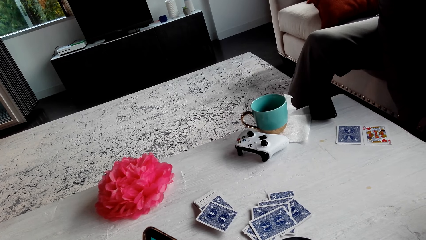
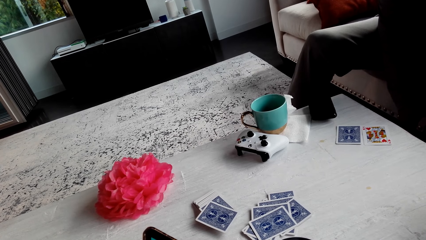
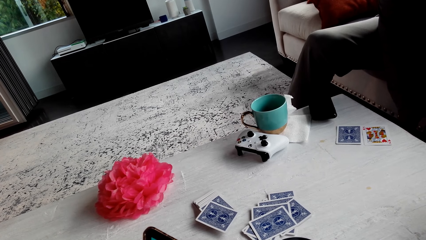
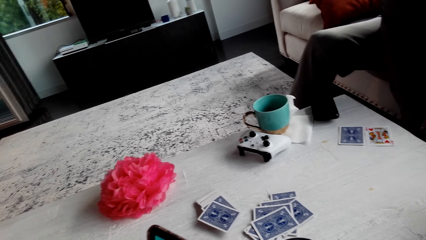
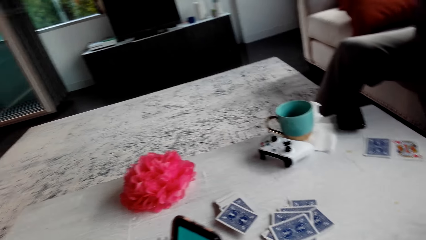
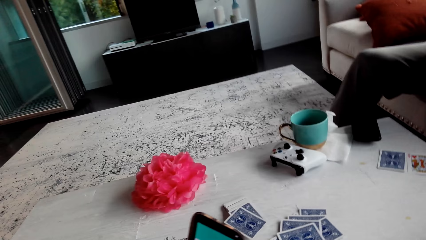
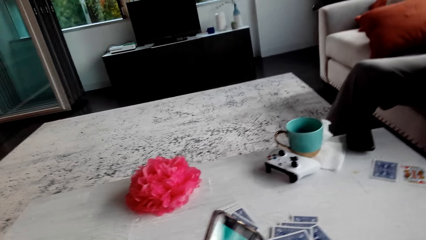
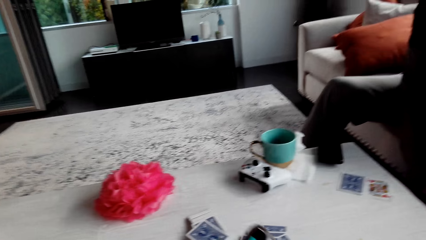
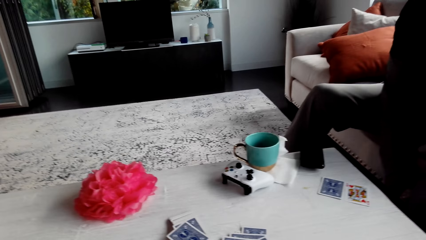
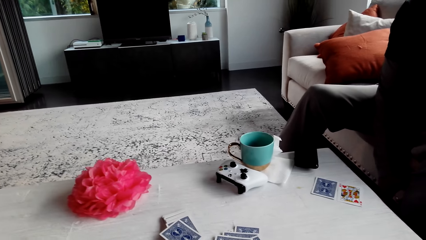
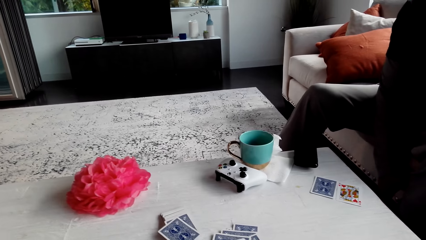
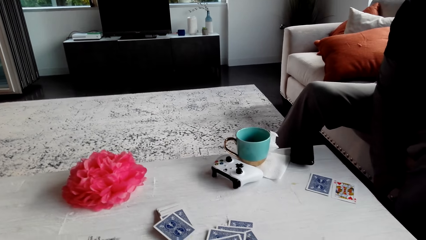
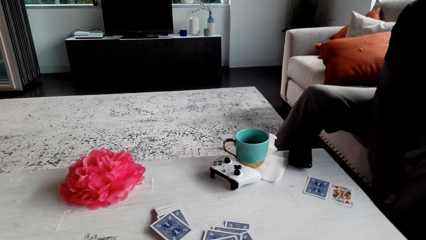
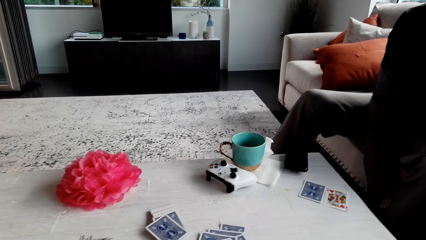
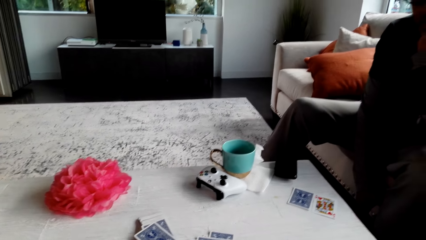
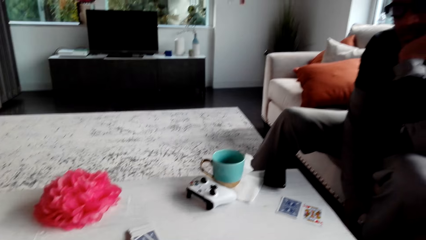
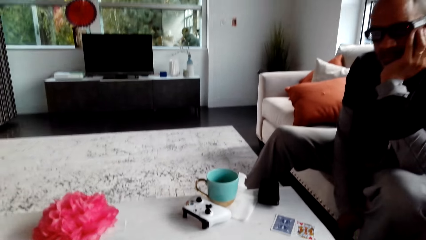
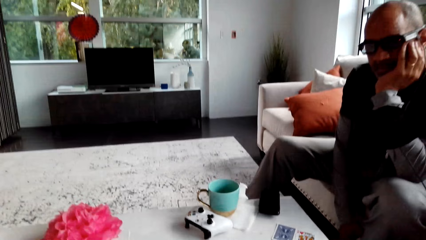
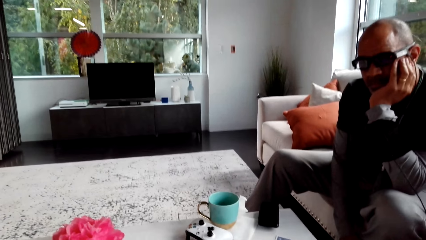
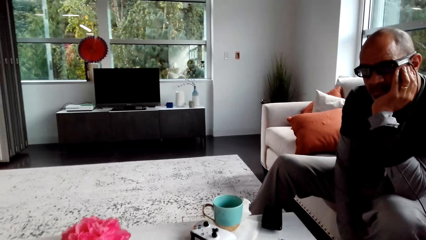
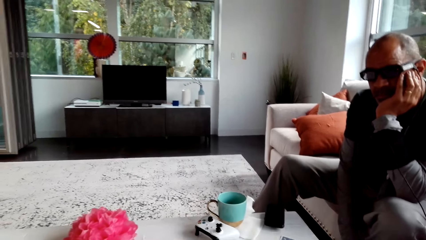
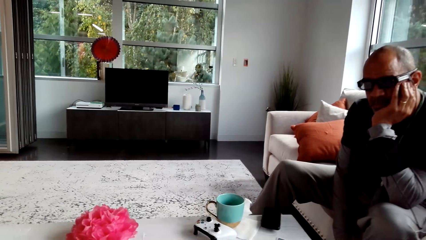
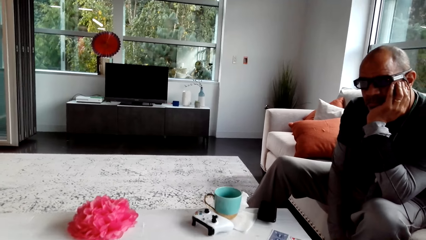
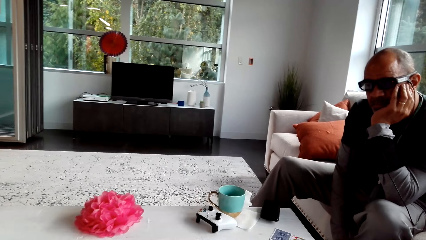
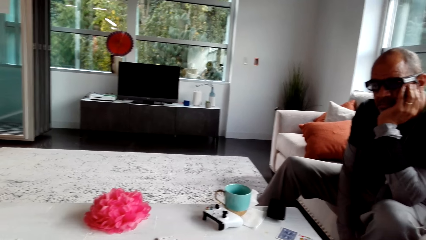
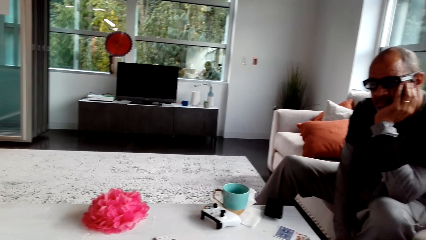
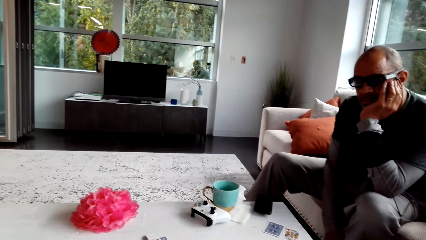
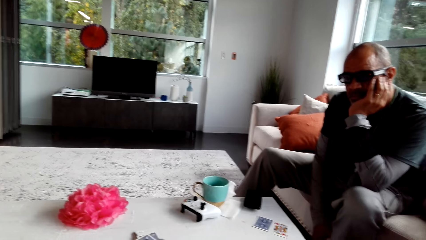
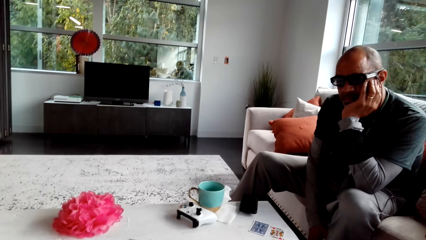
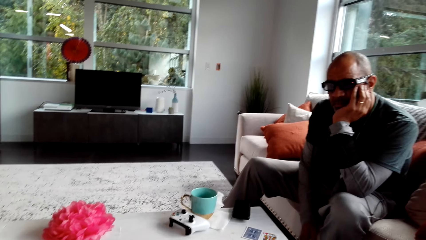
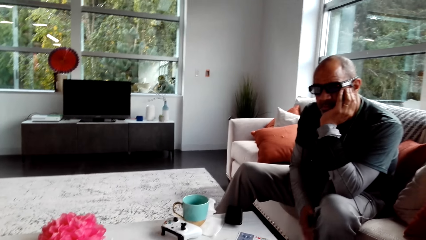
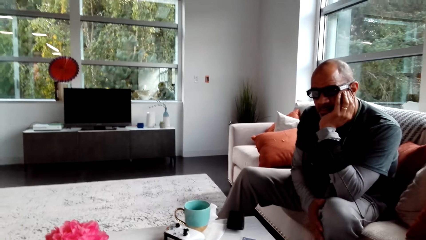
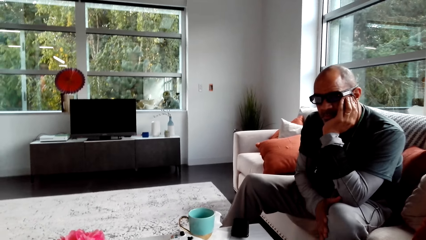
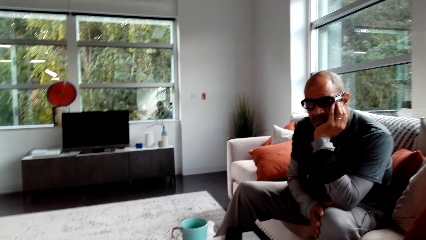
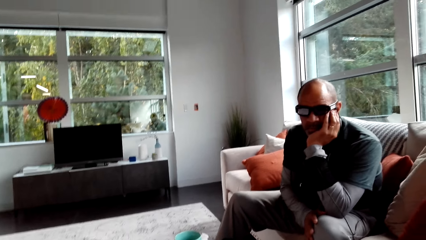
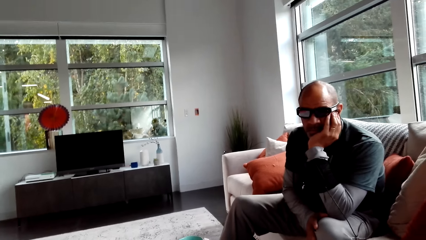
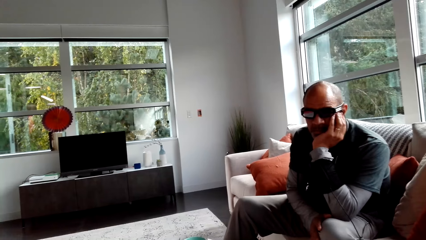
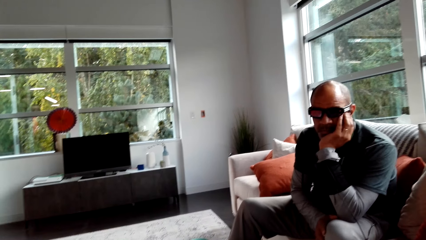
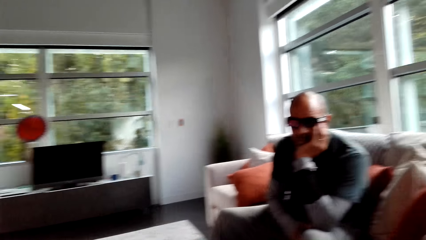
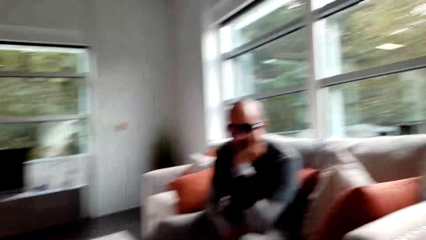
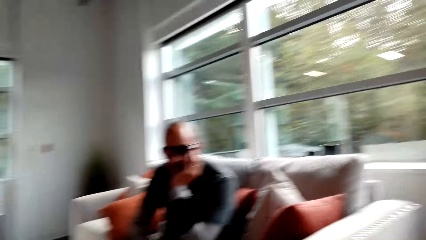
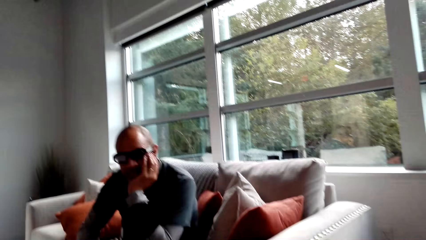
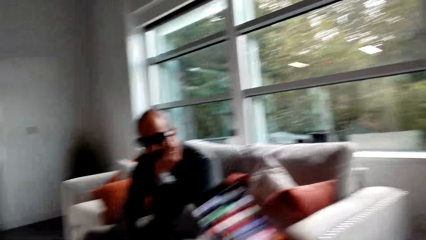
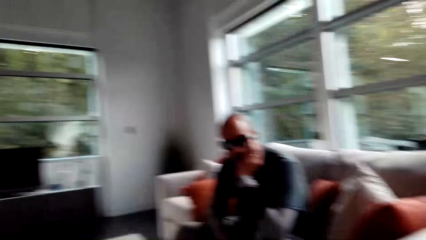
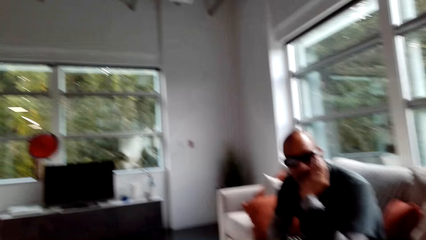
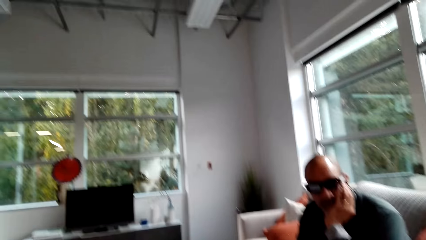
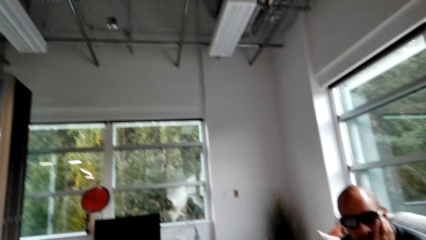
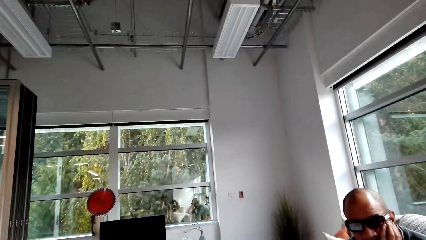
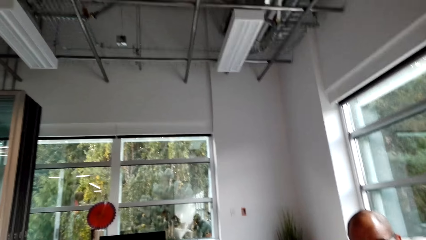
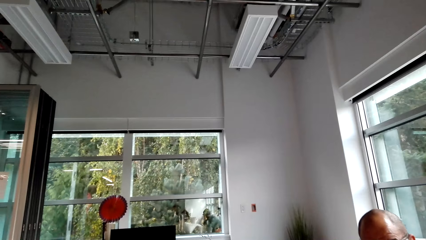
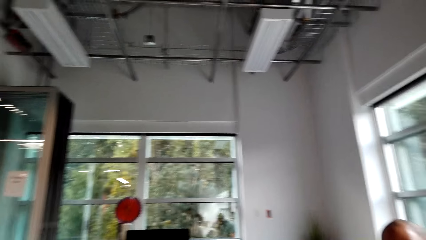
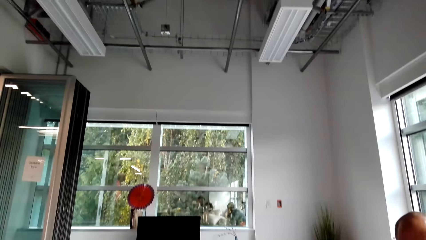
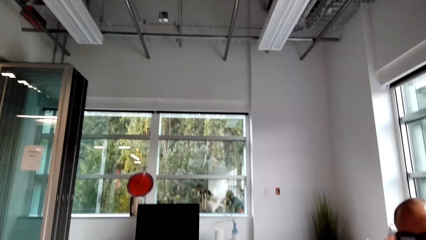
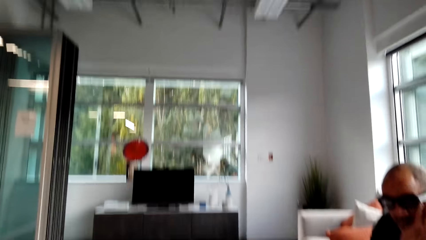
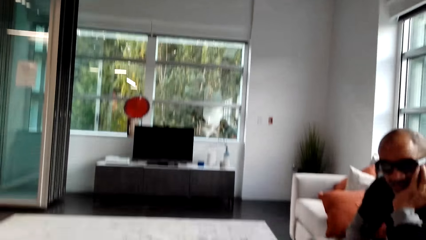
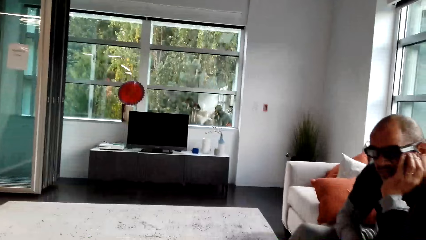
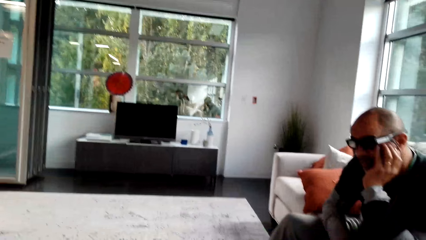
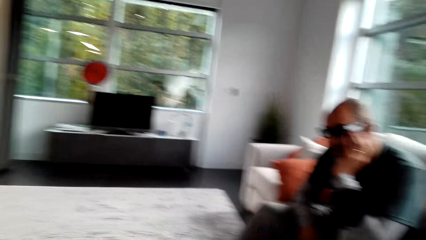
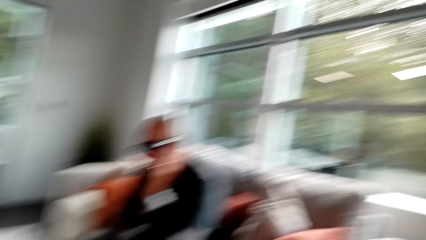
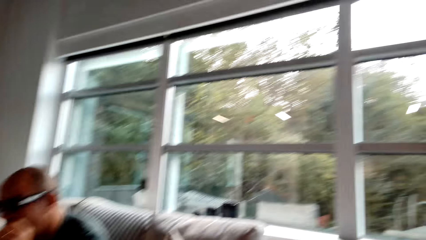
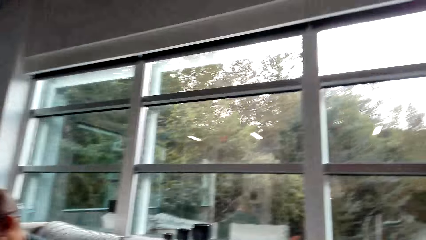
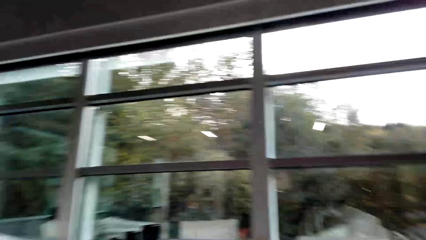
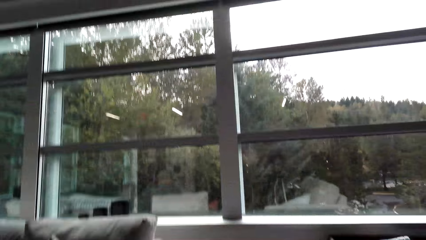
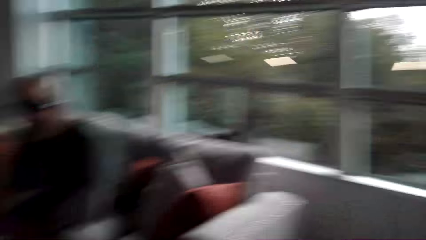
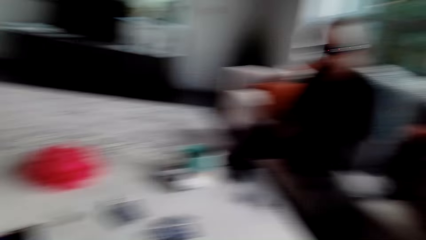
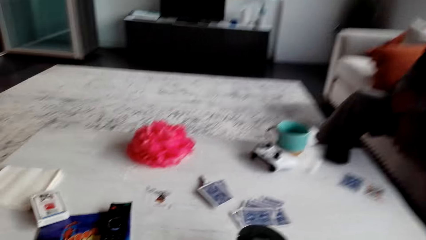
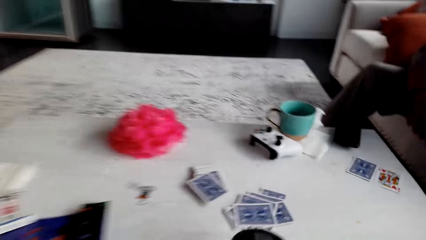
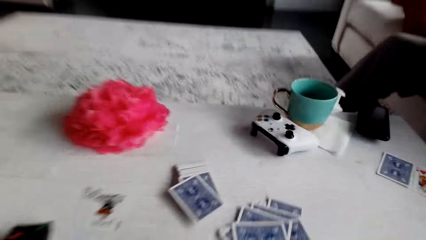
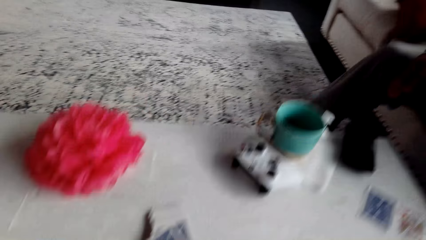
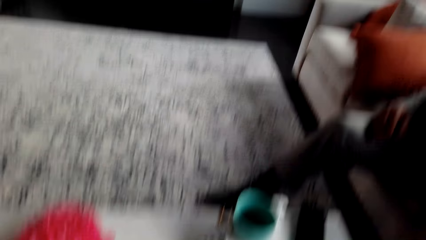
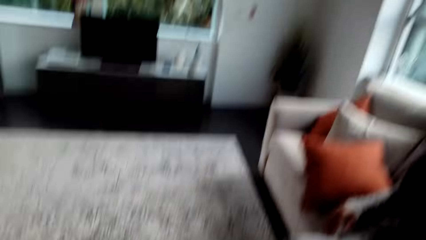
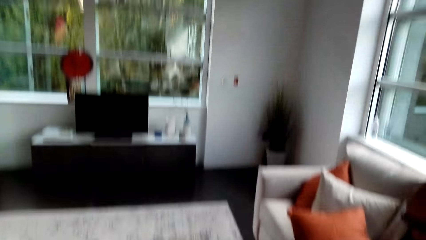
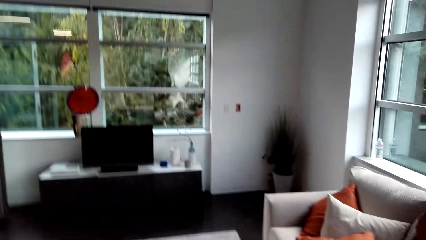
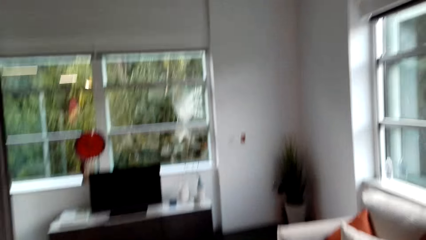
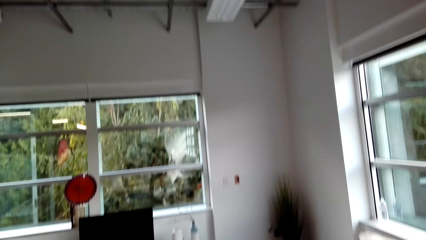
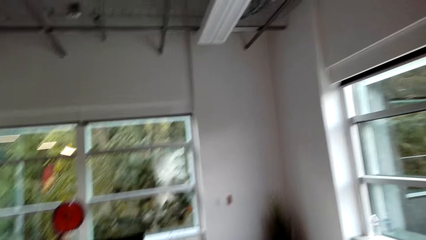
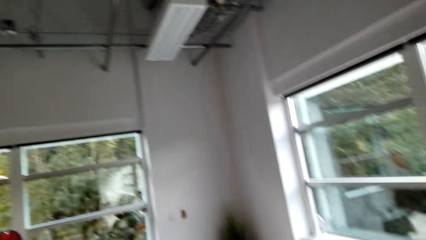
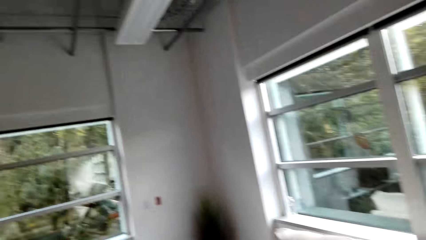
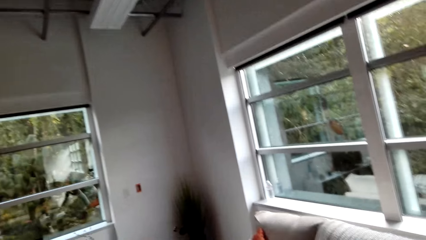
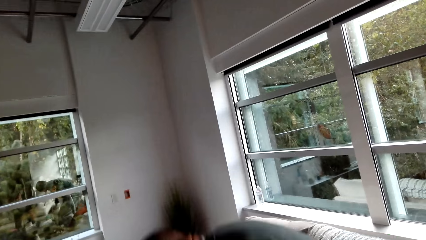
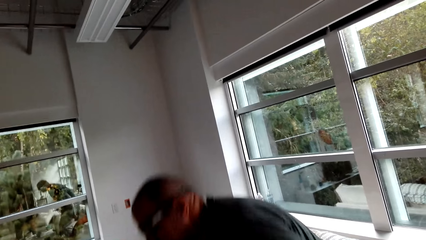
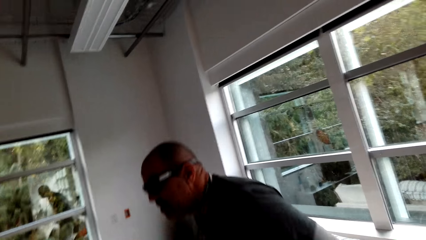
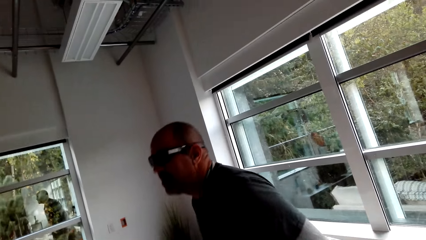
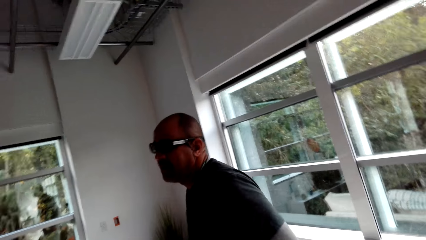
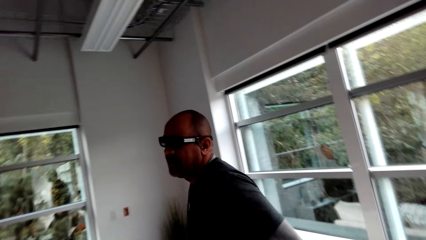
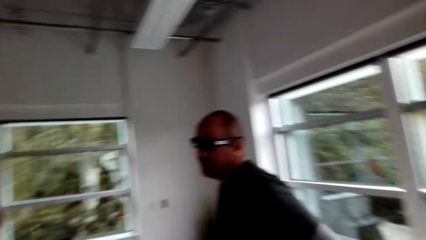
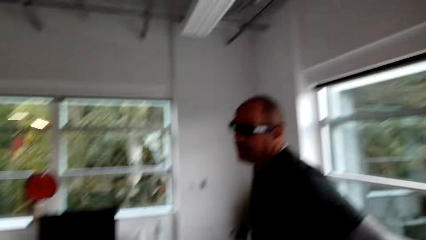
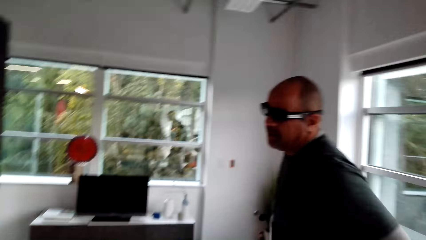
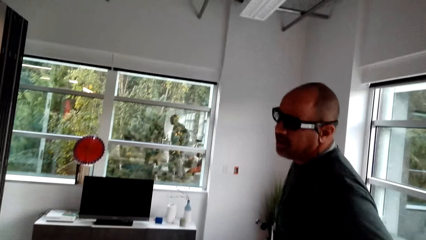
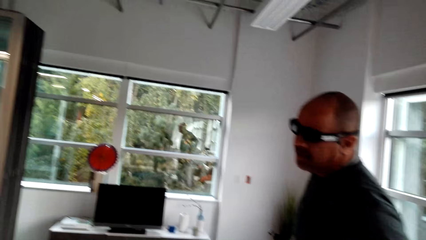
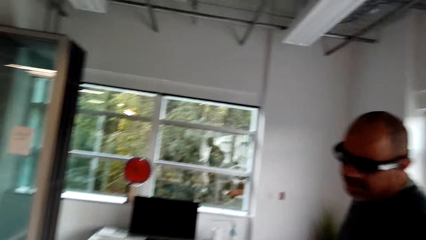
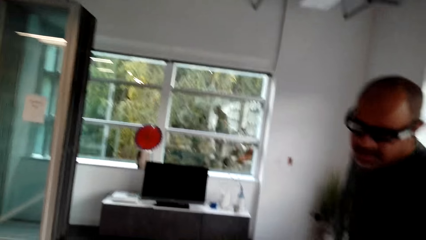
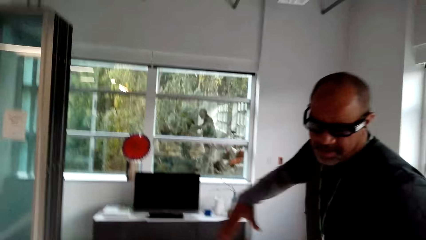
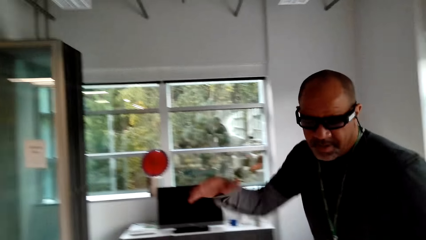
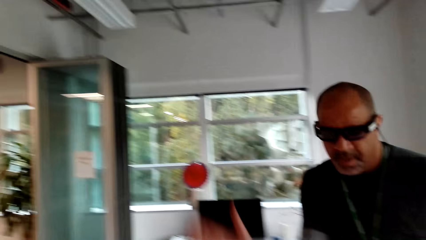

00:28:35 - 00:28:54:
The camera wearer looks at the table. They look at a man. They look around the room. They talk to the man. The man stands up.
